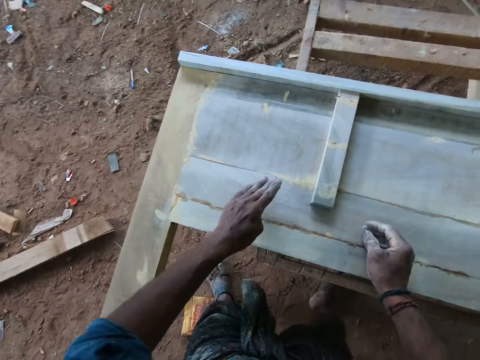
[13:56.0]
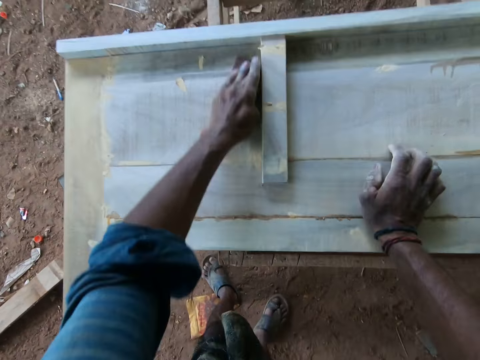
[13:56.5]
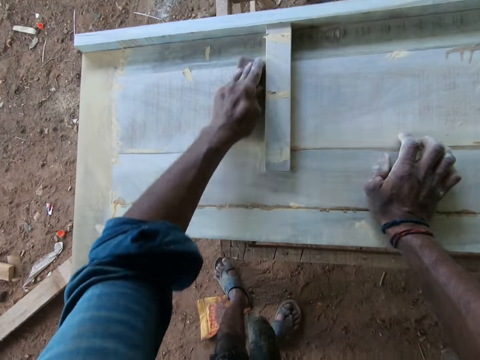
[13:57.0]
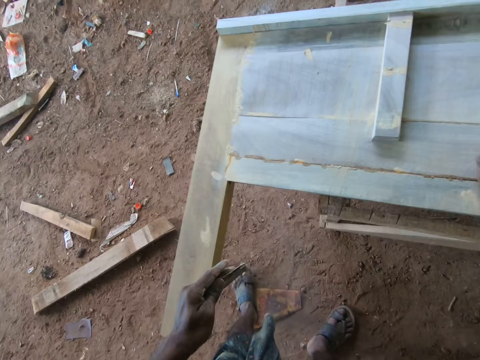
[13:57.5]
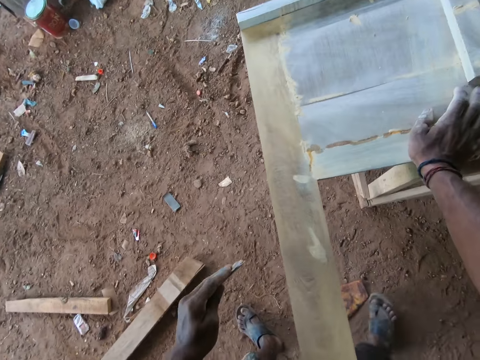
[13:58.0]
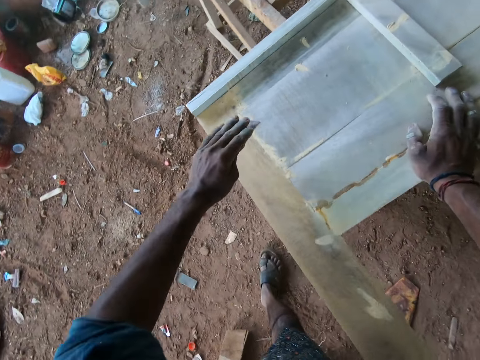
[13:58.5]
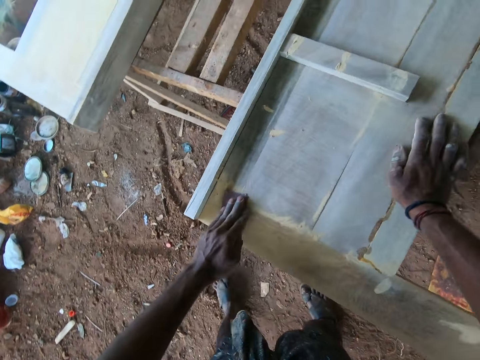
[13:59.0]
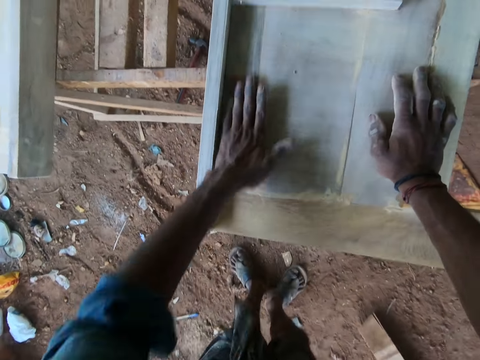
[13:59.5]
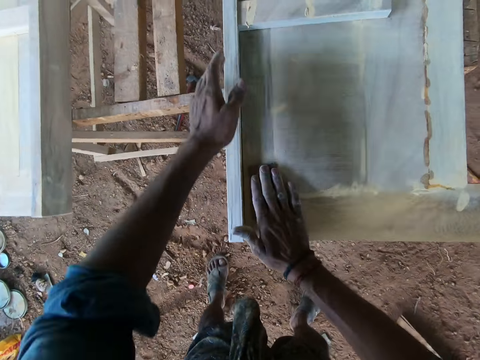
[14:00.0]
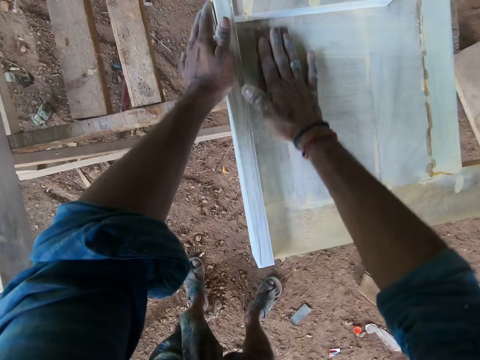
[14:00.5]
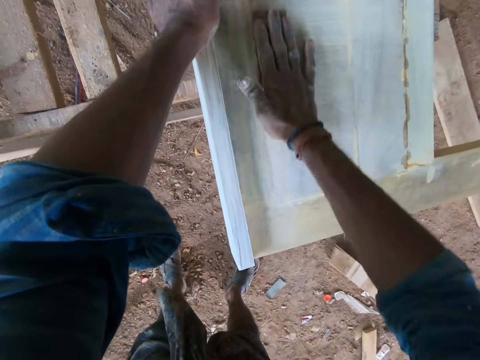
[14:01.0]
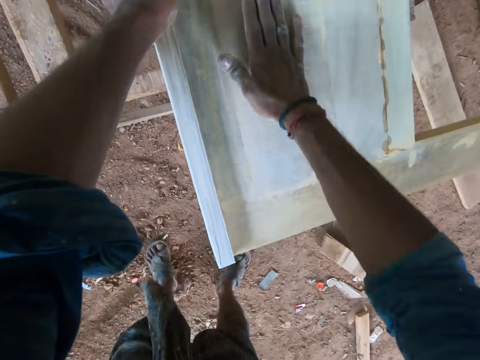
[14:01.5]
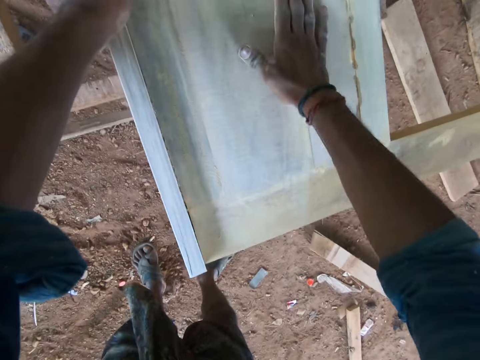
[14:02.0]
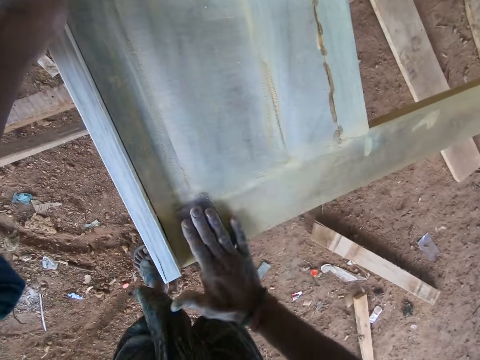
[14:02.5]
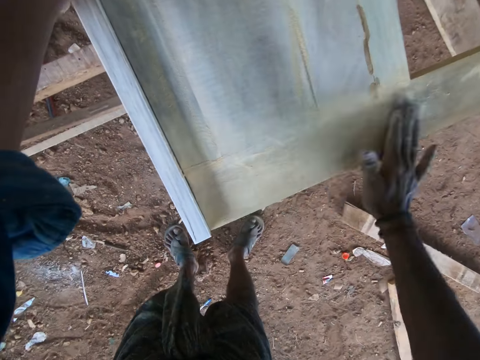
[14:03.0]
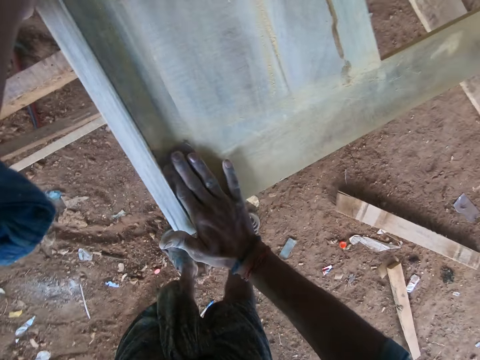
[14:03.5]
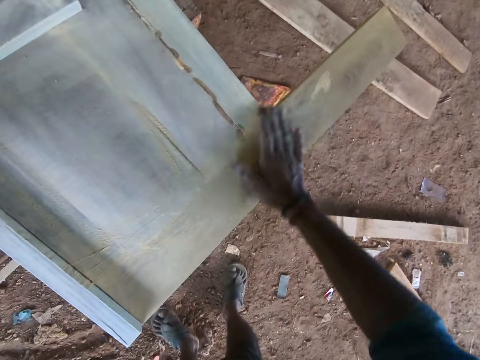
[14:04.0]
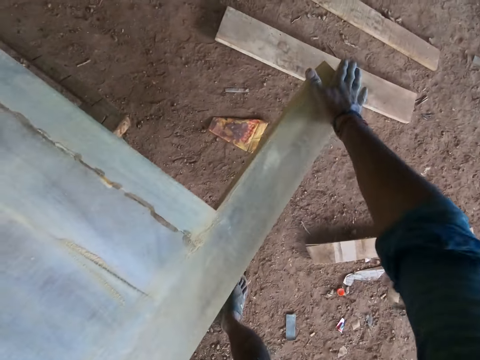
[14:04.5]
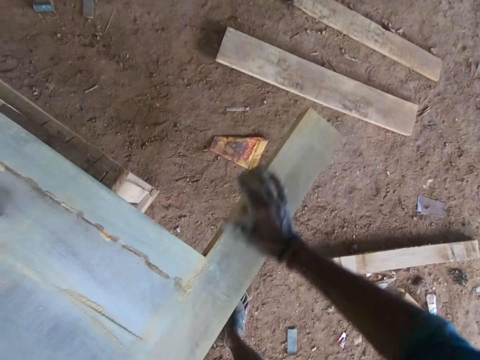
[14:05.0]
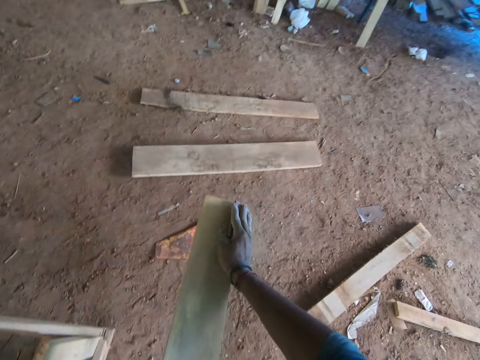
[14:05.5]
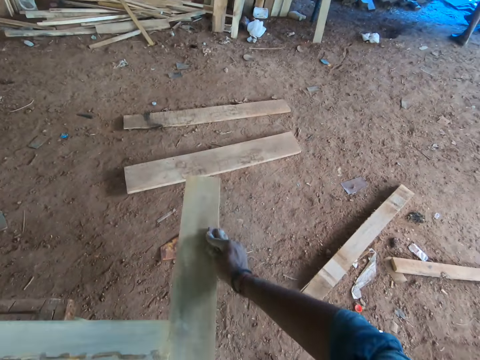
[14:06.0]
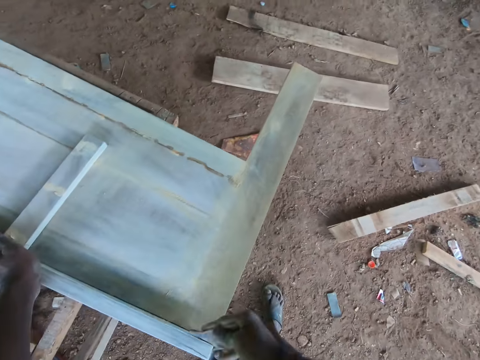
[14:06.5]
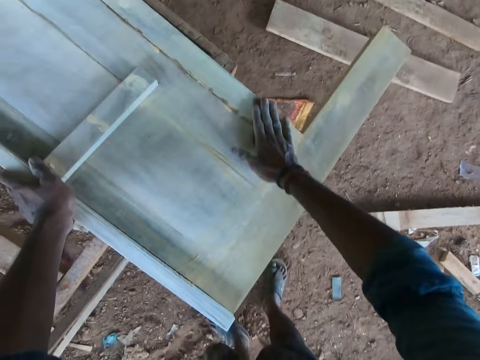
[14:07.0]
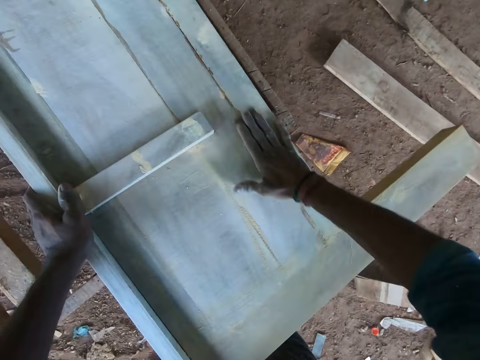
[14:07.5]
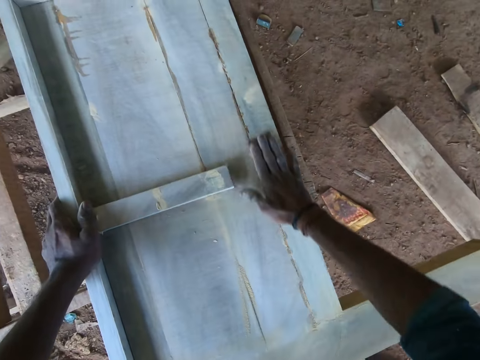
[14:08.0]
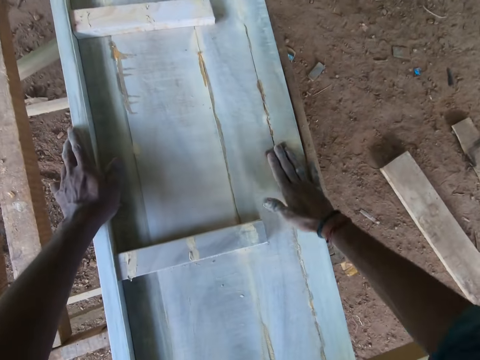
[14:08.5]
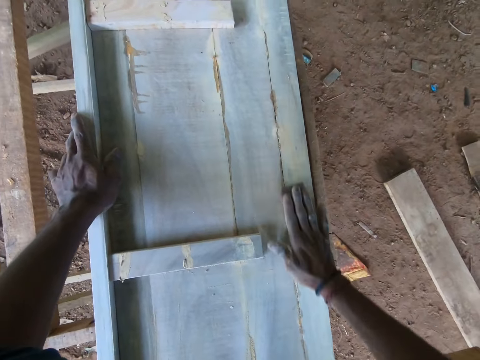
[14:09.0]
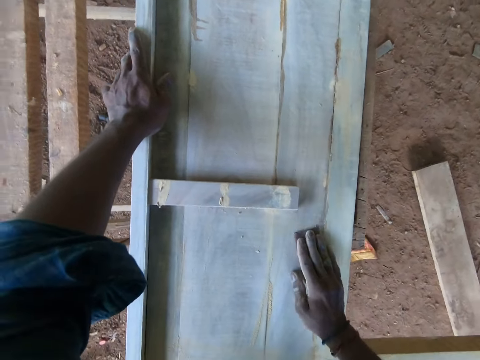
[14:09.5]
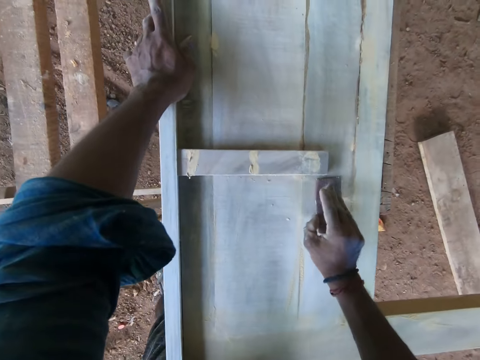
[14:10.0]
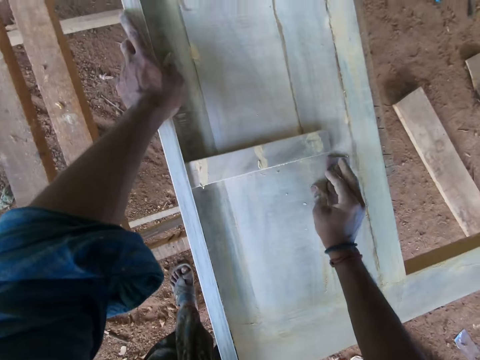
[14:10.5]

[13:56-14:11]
The camera wearer touches the sandpaper in his left hand with his right hand. He touches the wooden frame on the worktable with his right hand. He smoothens the wooden frame on the worktable with the sandpaper in his left hand. He does so again. He swaps the sandpaper on the wooden frame from his left hand to his right hand. He moves the sandpaper in his right hand on the wooden frame. He touches the wooden frame on the worktable with his left hand. He smoothens the wooden frame on the worktable with the sandpaper in his right hand.

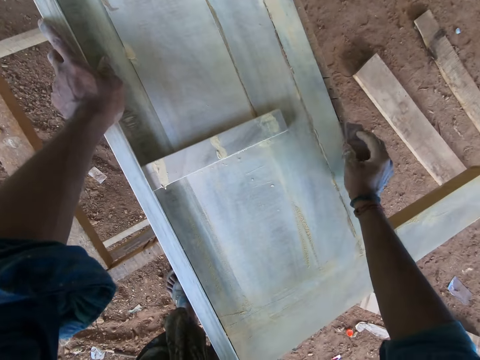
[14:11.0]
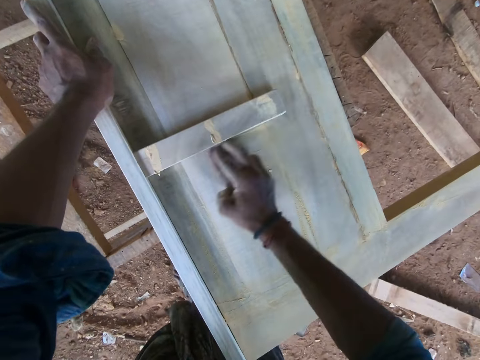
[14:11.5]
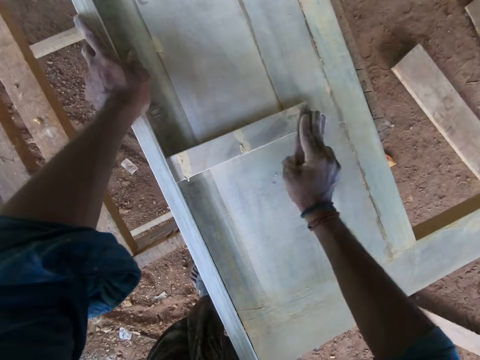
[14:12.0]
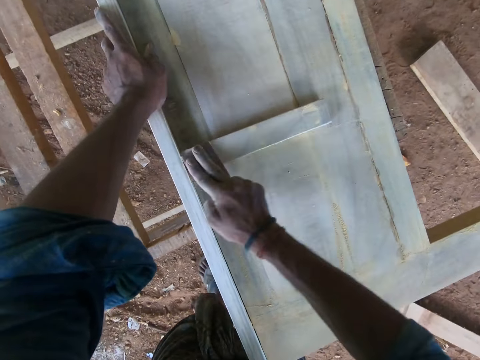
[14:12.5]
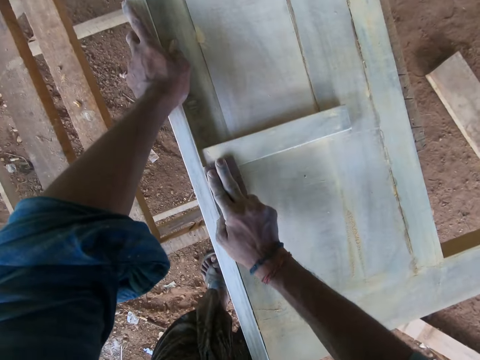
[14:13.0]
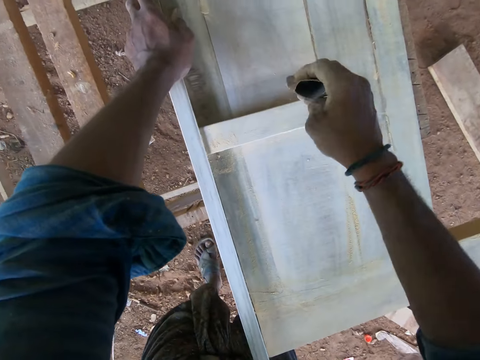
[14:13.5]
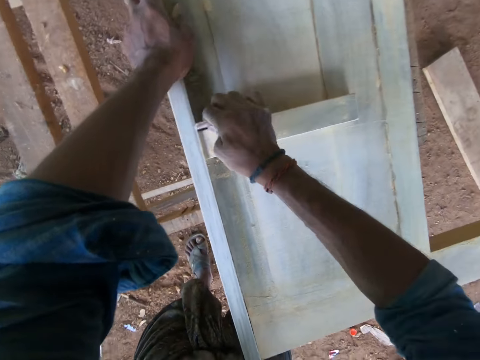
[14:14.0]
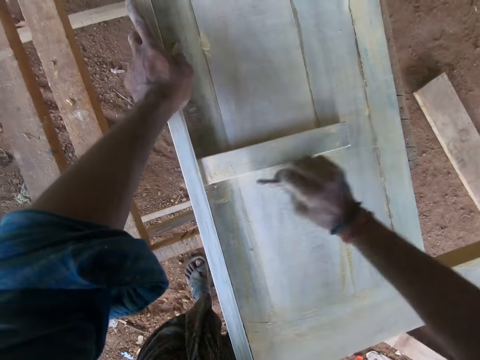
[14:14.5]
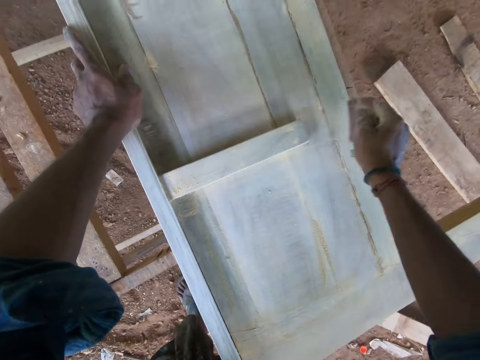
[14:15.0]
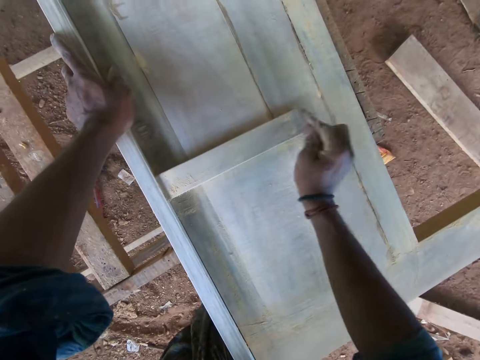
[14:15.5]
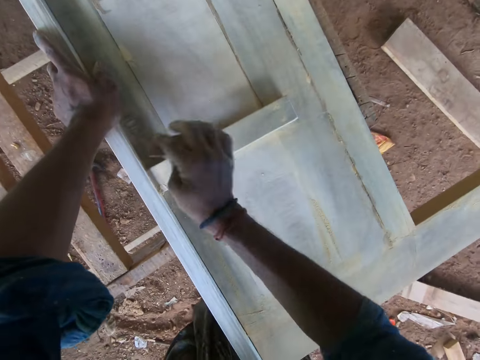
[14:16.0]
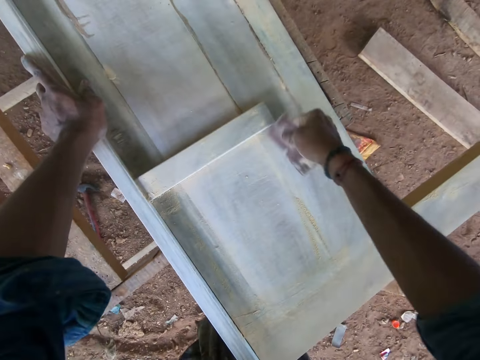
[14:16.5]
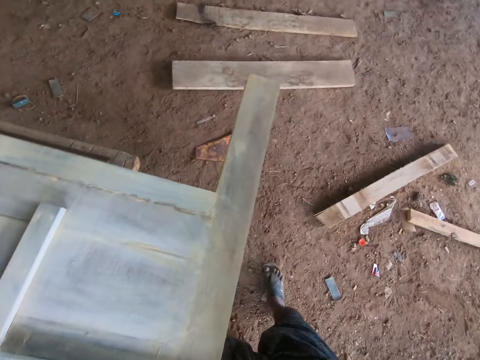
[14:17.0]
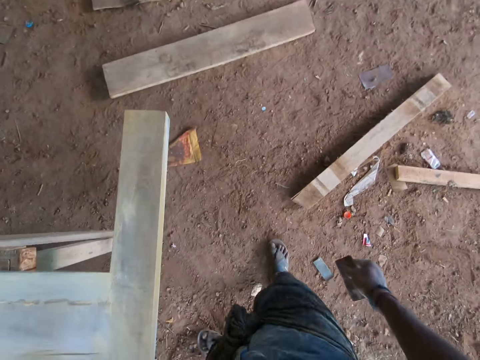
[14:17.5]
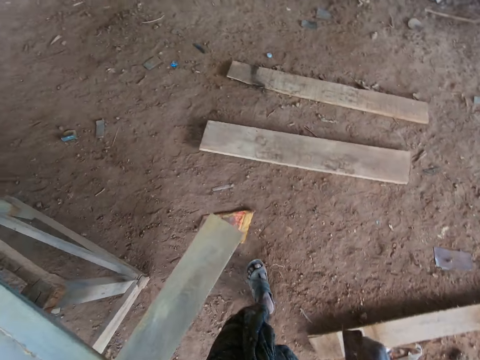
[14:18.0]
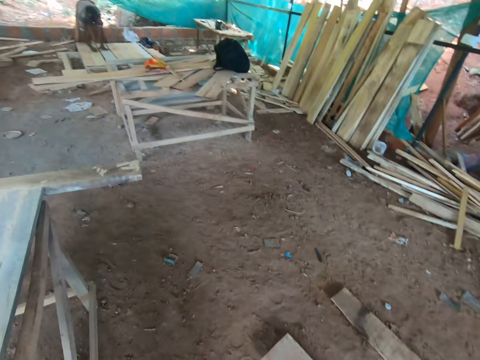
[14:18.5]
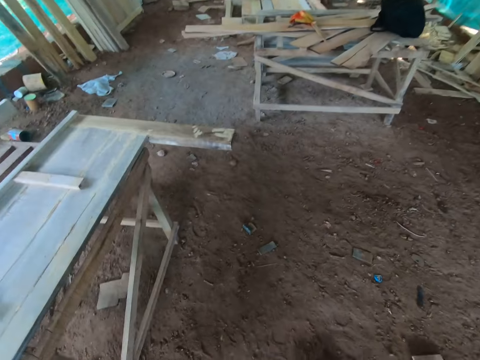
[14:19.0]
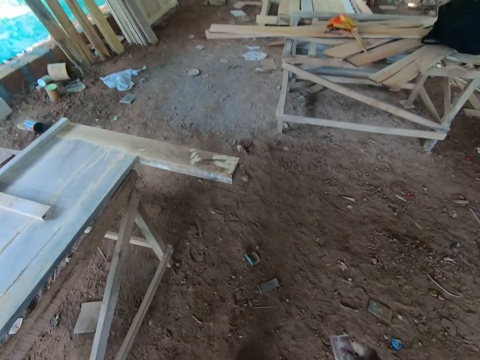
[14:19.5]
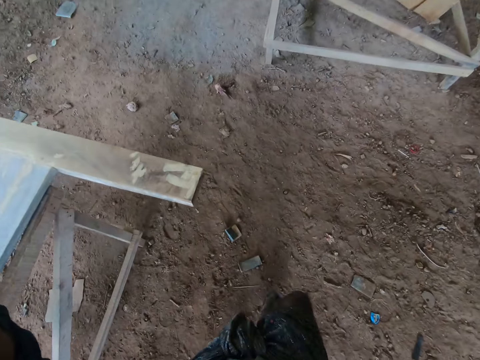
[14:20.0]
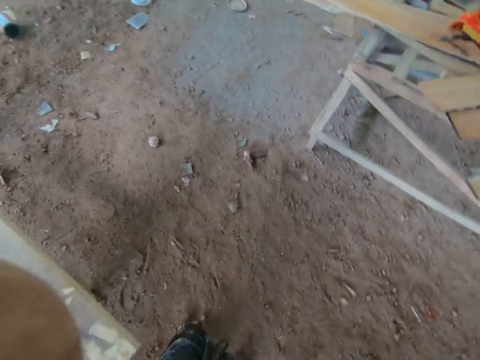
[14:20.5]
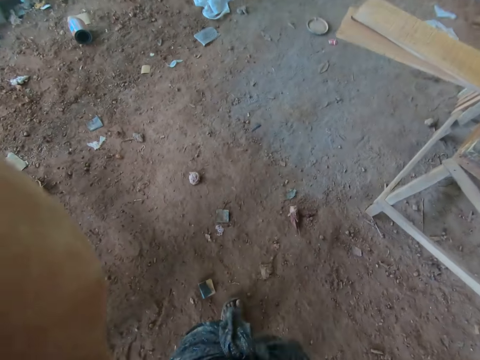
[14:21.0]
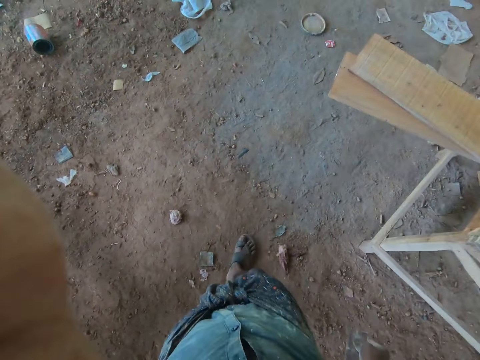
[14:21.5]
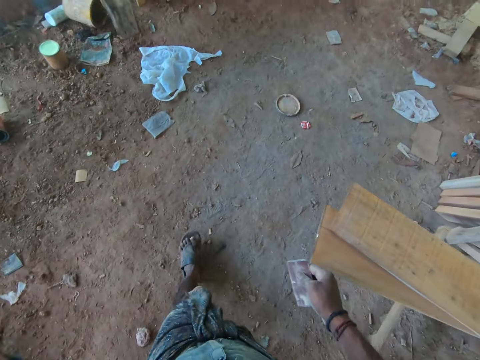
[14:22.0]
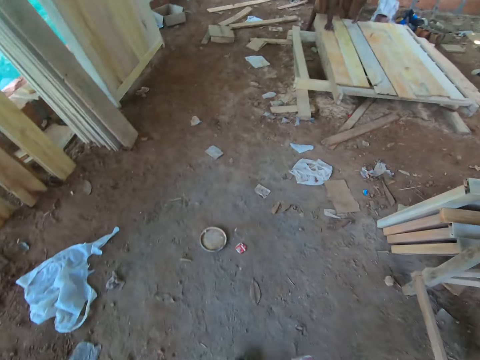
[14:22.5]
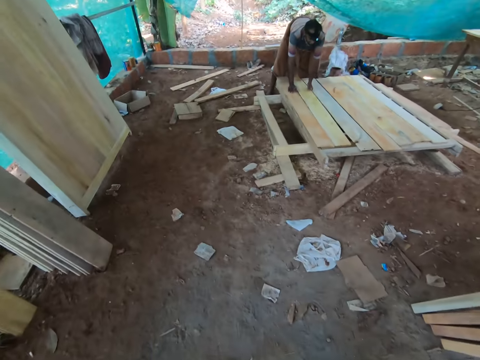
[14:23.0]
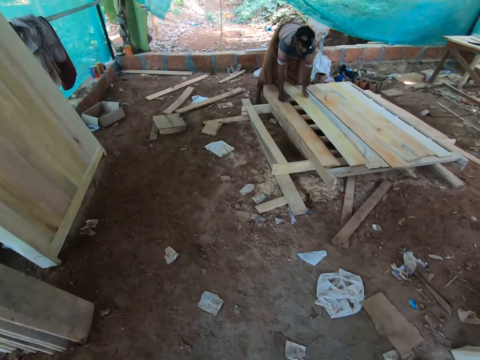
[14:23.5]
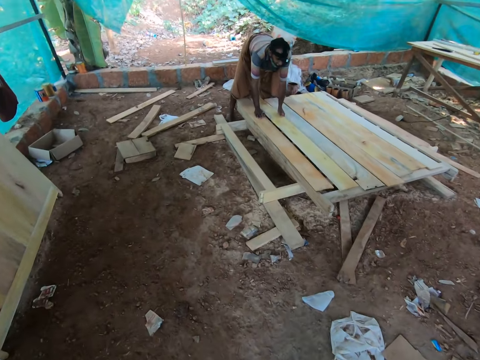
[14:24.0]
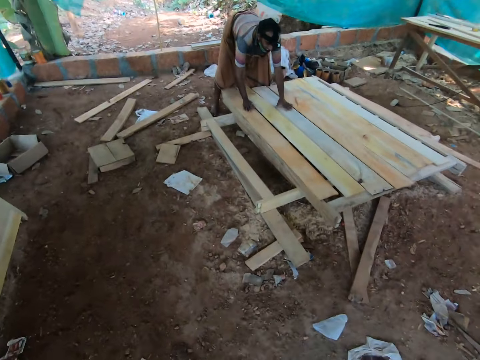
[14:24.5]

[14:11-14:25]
The camera wearer spits on the ground. He interacts with a man. He touches his face with his left hand. He walks towards the man. The man places his right hand on a wooden plank in a wooden pallet on the ground. The camera wearer talks to the man. The man moves the wooden plank from the wooden pallet on the ground with his left hand. The man fixes the plank of wood, and touches the wooden plank on the wooden pallet on the ground with his left hand.
